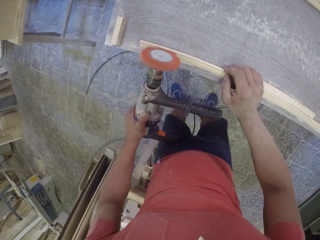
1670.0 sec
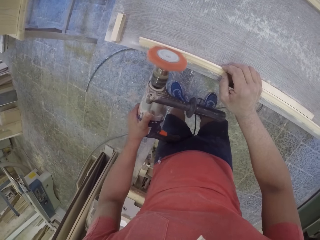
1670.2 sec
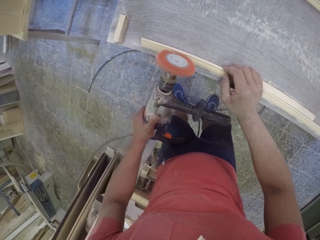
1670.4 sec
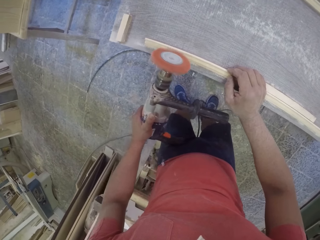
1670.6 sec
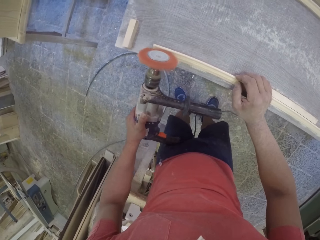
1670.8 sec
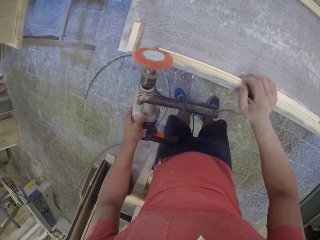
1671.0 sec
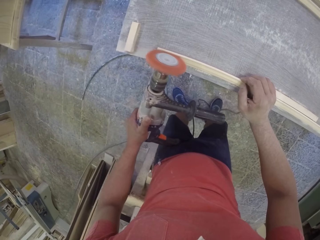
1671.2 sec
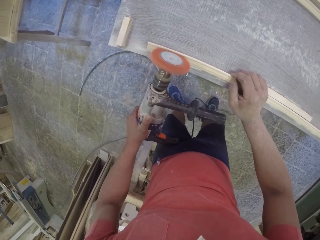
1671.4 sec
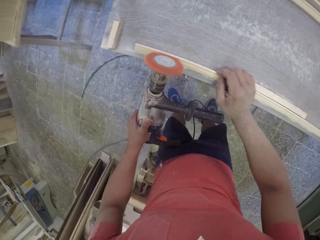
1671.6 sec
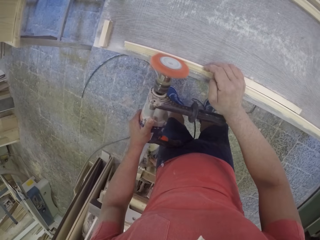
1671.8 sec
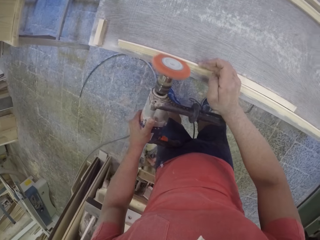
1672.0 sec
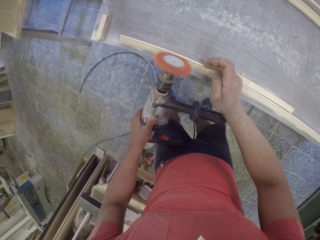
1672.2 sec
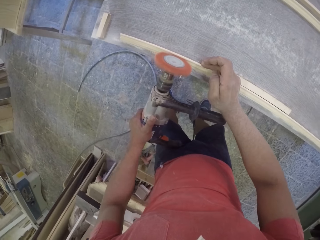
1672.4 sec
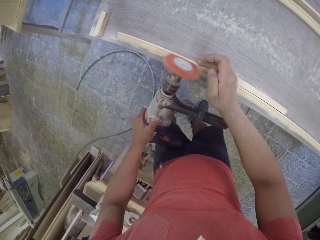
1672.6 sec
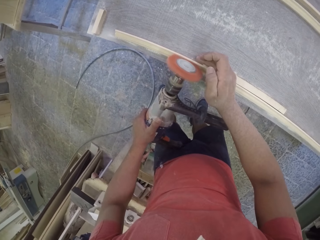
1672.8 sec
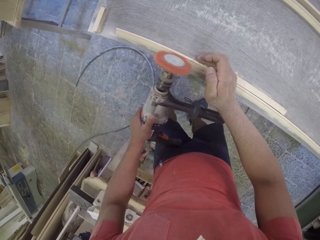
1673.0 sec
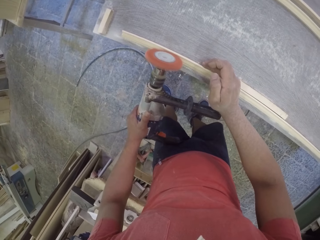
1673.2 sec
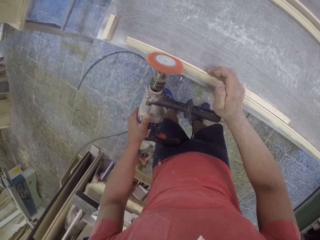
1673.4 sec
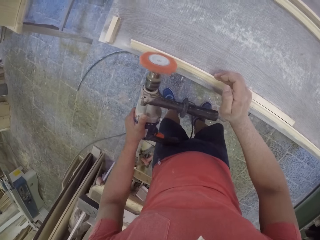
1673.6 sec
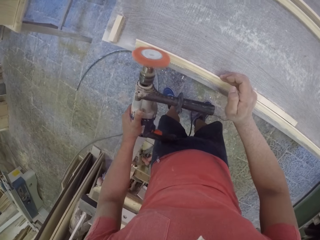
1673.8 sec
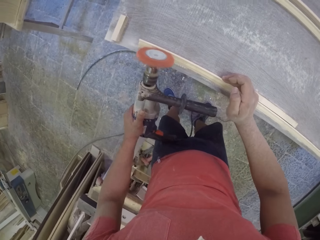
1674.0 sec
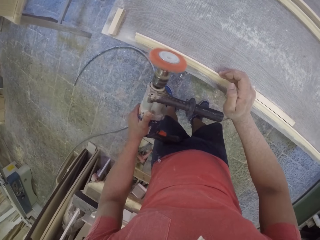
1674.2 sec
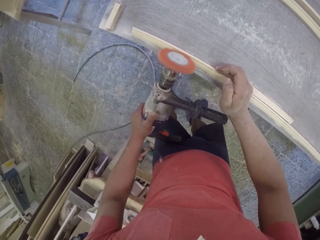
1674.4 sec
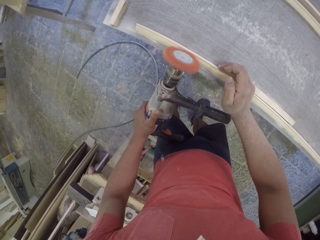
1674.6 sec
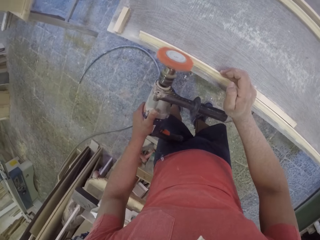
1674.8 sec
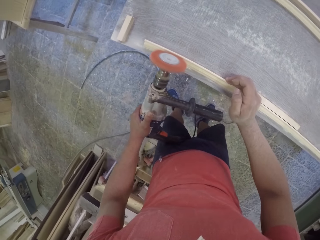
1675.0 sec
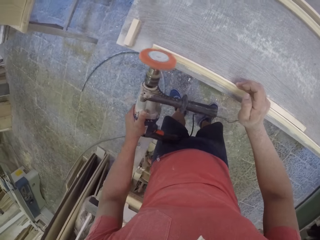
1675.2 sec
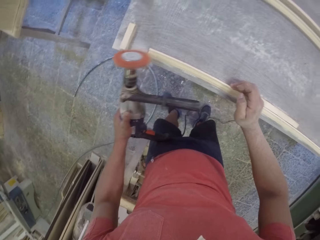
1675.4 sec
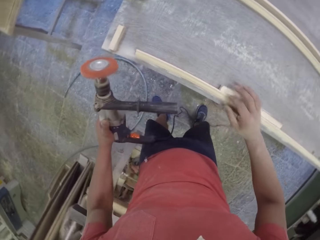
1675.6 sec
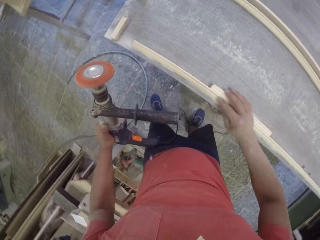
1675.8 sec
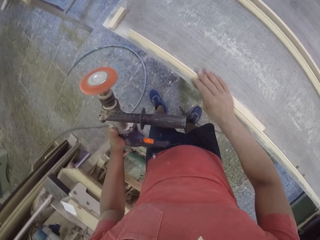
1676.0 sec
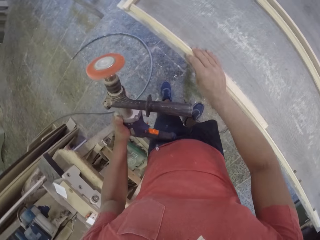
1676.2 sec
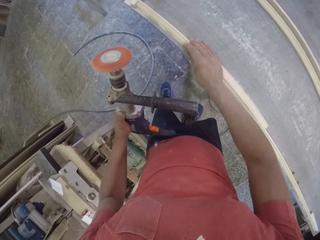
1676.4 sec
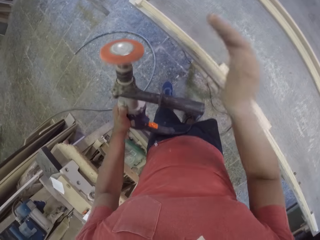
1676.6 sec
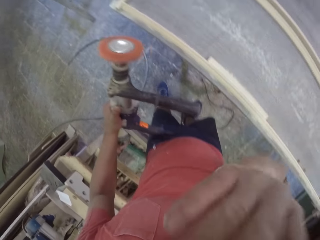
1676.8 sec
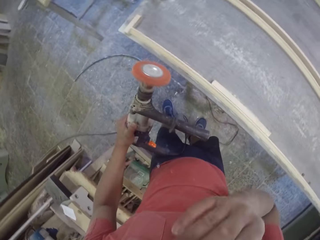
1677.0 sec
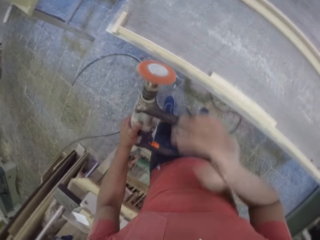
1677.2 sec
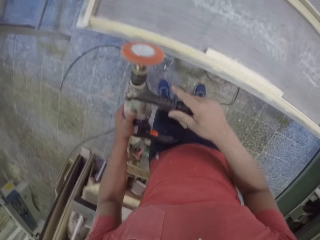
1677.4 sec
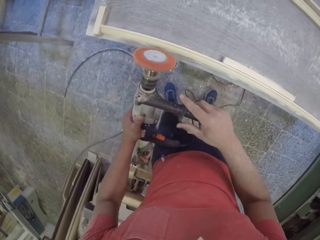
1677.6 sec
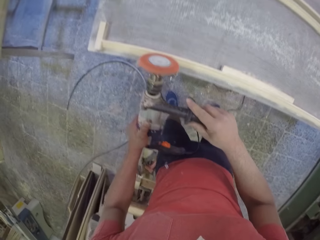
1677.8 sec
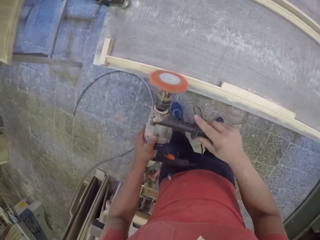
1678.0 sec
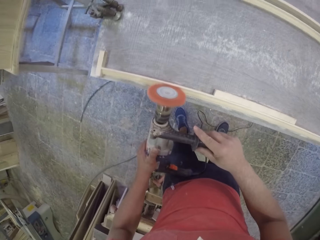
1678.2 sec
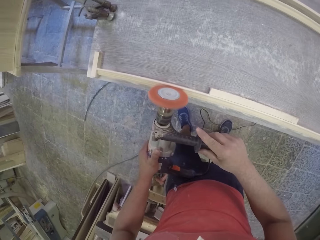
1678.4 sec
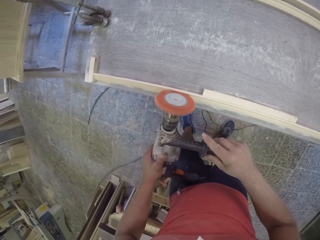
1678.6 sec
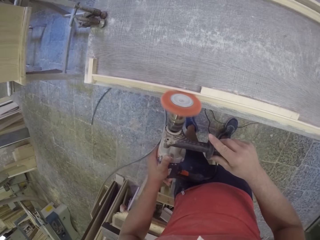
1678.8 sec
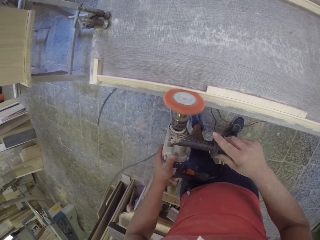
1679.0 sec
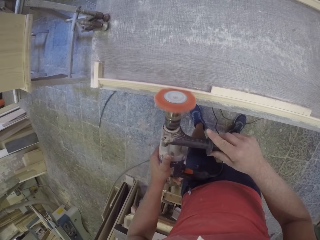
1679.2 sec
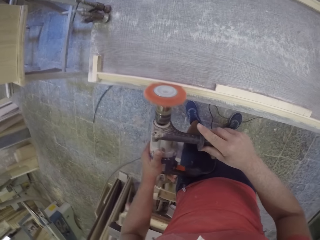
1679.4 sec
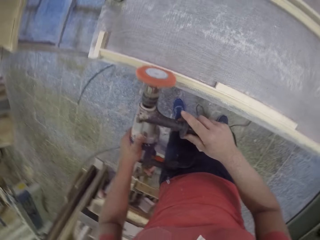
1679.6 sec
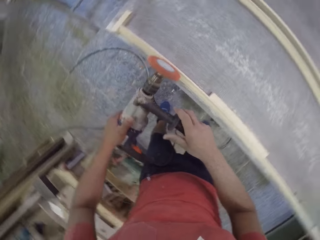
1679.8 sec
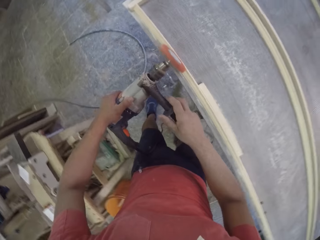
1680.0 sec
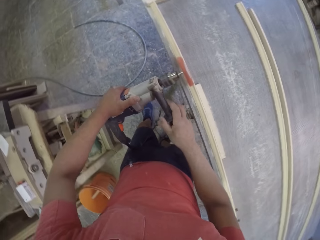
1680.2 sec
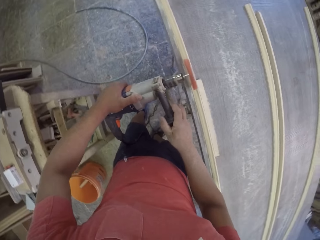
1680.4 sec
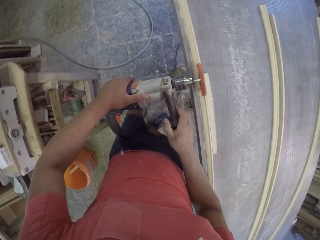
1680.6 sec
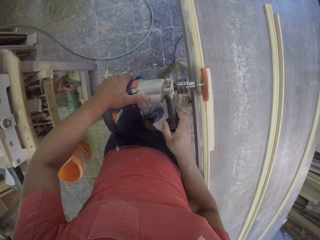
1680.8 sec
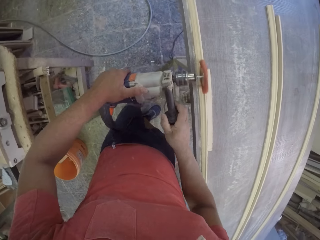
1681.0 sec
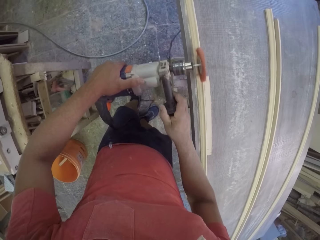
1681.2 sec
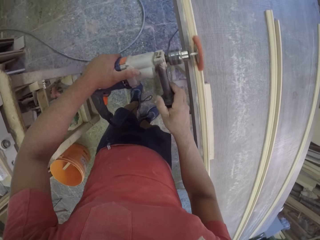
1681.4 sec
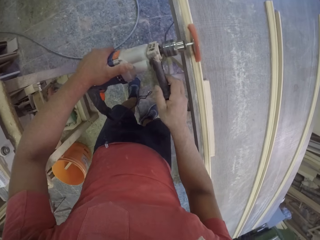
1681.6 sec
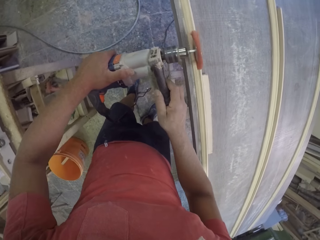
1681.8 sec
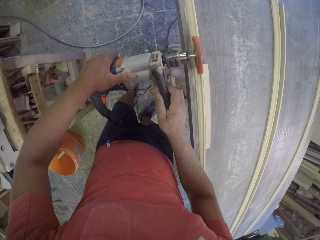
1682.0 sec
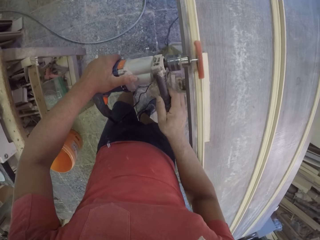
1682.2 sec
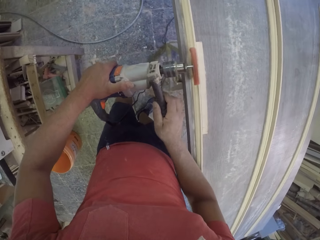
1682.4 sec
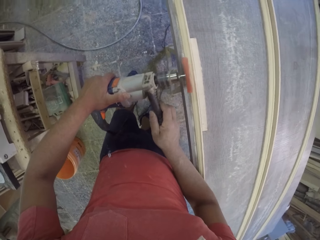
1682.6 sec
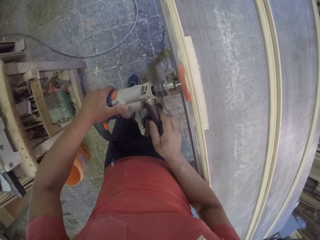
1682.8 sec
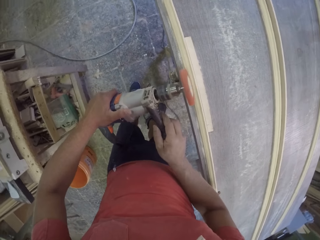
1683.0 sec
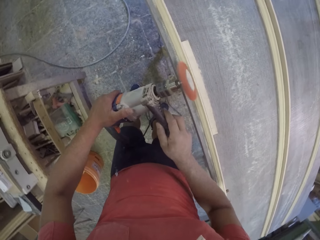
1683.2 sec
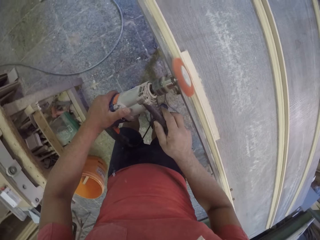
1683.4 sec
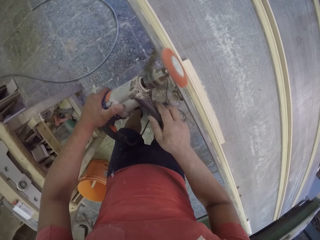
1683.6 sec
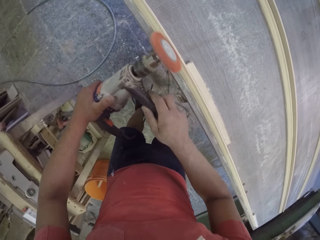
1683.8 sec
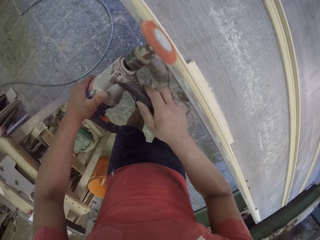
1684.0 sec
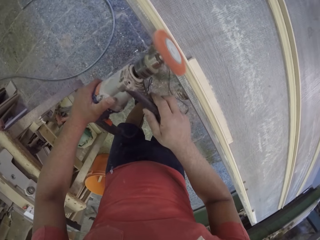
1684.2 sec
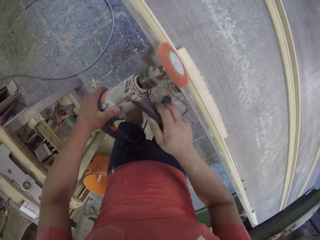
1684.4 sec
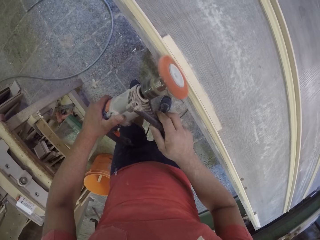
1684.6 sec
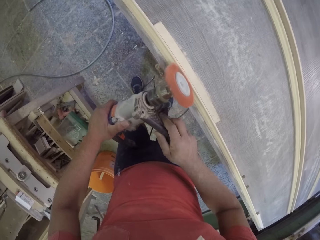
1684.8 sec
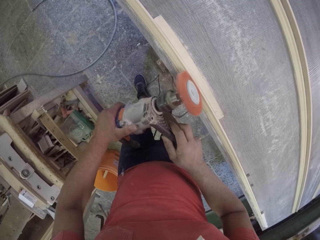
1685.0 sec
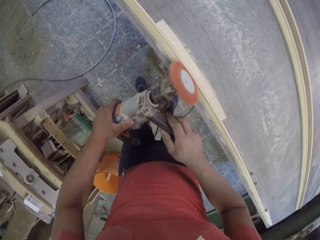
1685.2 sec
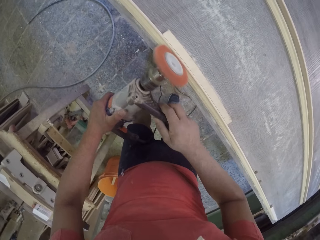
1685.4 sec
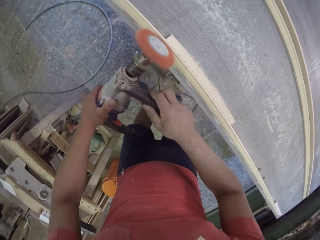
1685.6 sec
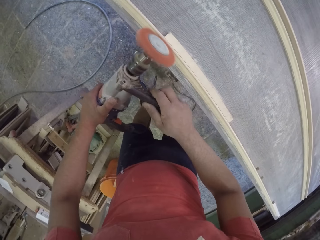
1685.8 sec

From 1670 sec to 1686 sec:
The camera wearer cuts the wood. They touch something. They cut the wood.

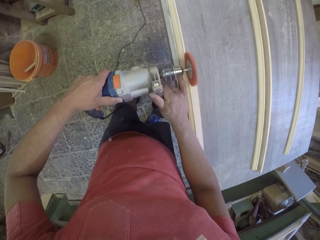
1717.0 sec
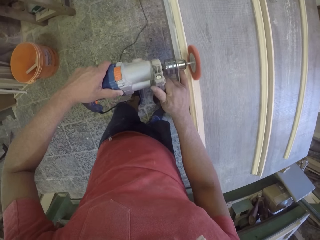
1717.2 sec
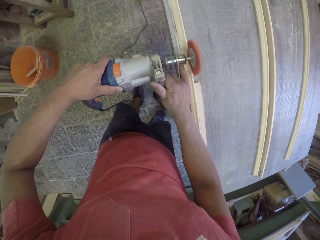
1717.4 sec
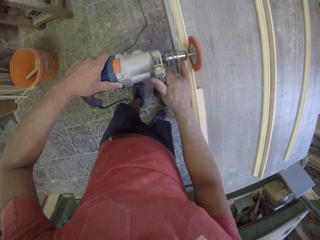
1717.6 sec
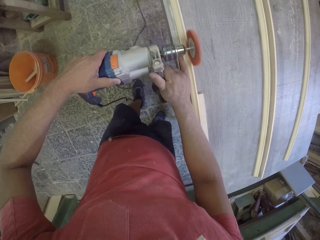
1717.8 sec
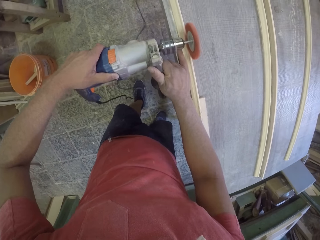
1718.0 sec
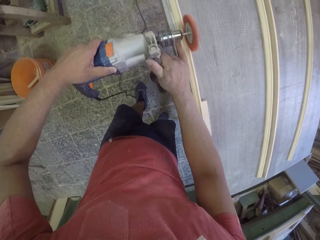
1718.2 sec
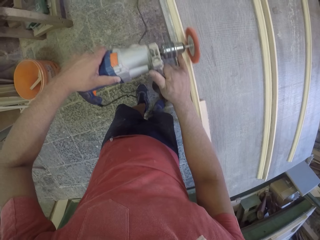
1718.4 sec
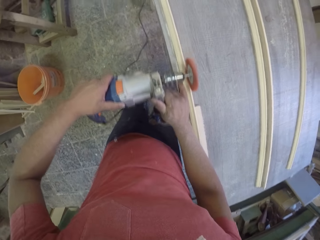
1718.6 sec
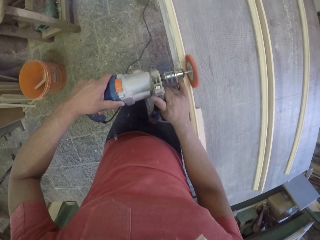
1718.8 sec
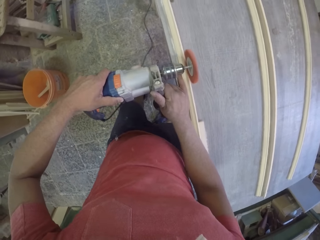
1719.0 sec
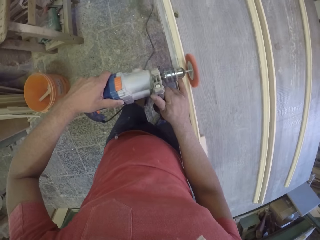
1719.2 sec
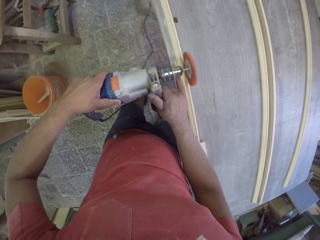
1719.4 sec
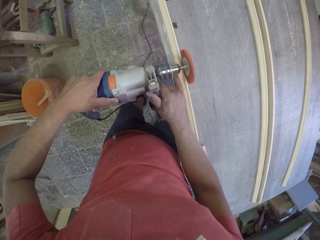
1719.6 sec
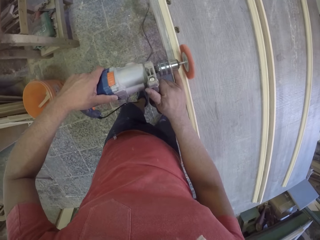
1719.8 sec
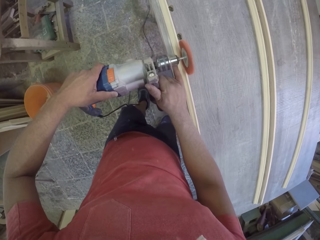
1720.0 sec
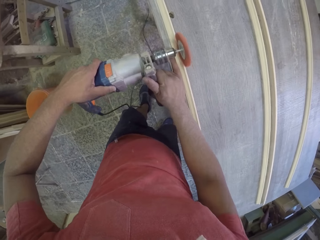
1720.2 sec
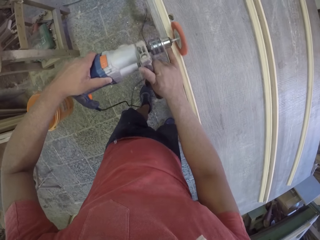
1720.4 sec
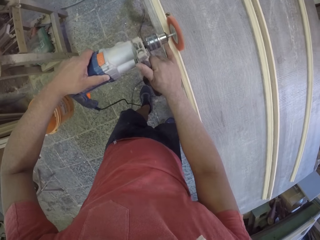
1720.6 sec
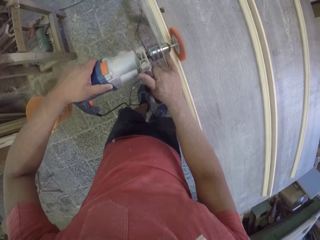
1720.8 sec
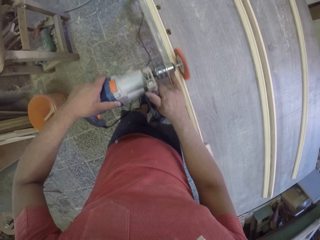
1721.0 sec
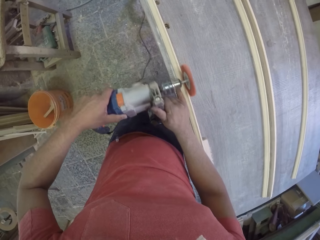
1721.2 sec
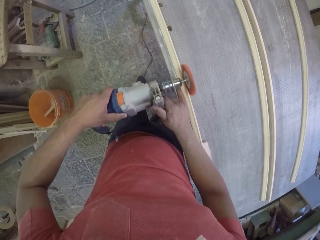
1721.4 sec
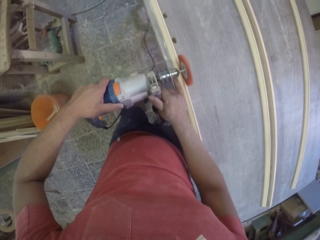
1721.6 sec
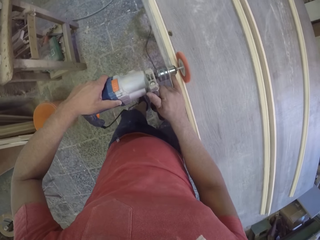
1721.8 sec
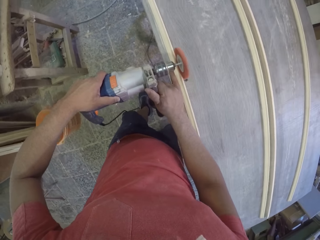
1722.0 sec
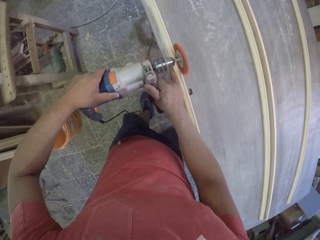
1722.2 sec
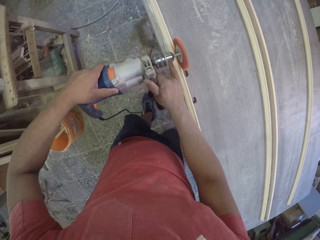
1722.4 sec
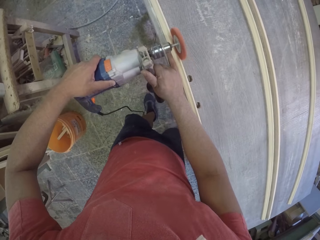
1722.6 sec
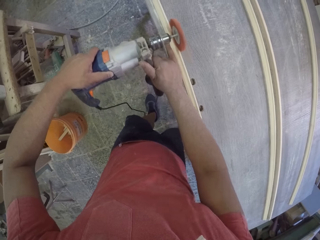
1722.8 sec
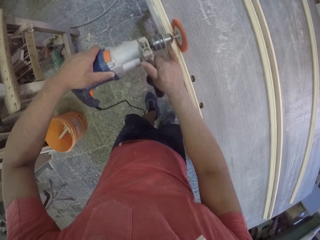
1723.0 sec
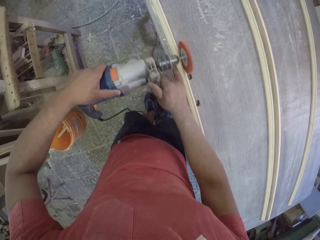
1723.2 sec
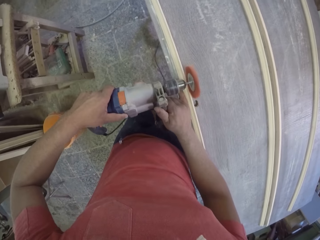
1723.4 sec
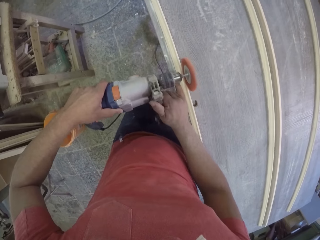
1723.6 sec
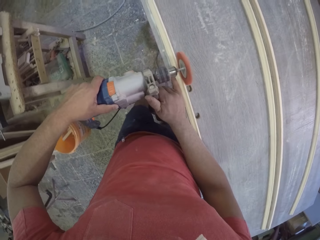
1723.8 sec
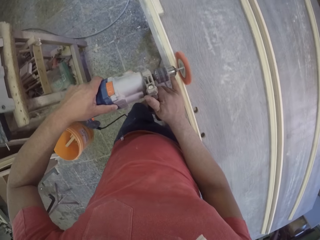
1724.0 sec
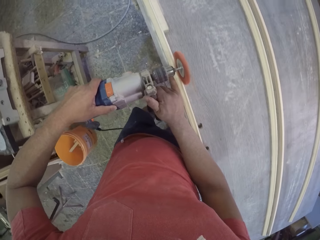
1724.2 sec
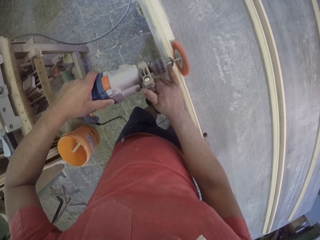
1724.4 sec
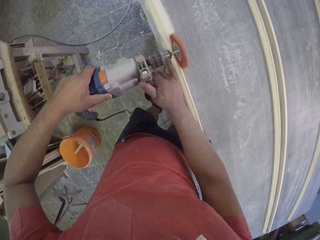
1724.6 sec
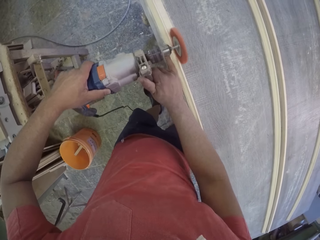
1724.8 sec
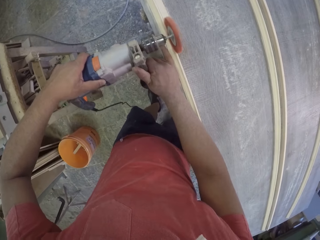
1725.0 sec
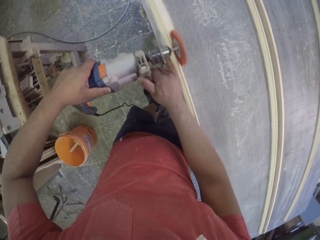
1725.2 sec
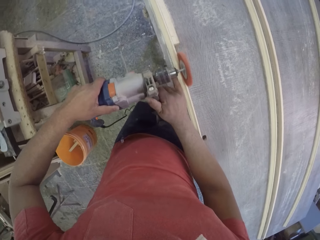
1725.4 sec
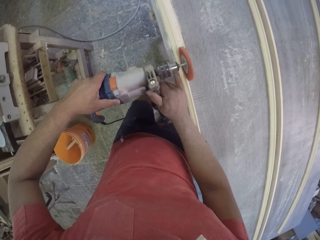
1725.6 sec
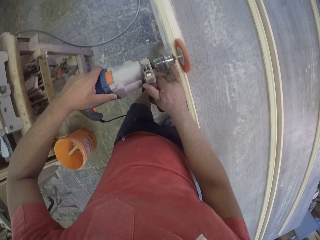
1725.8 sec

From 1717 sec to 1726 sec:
The camera wearer smoothens the wood.
